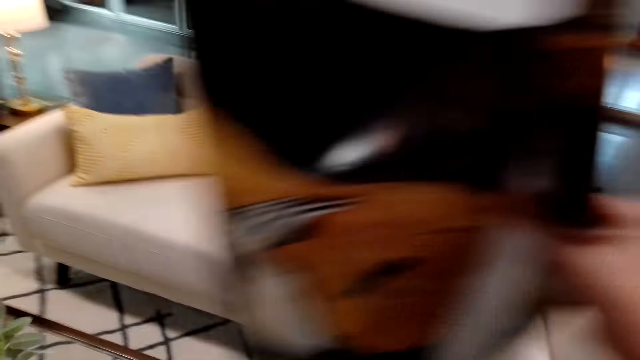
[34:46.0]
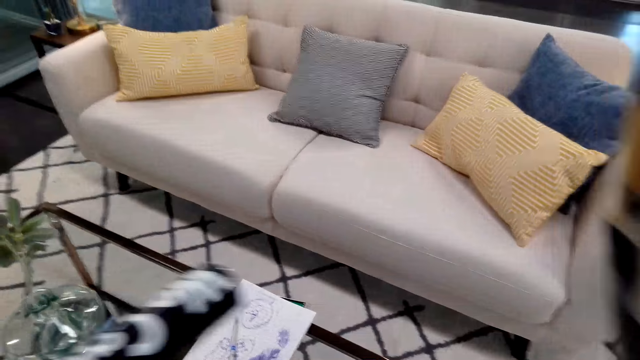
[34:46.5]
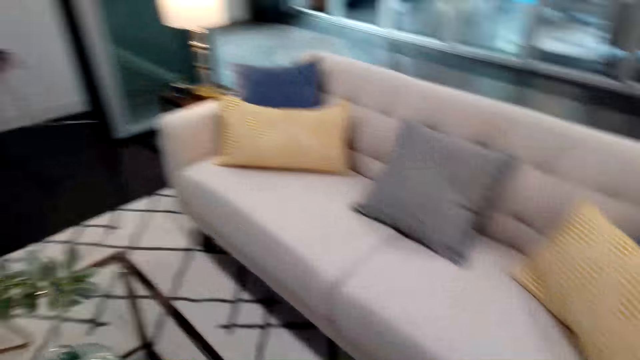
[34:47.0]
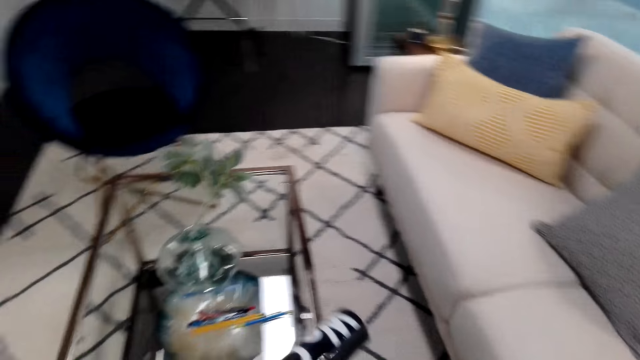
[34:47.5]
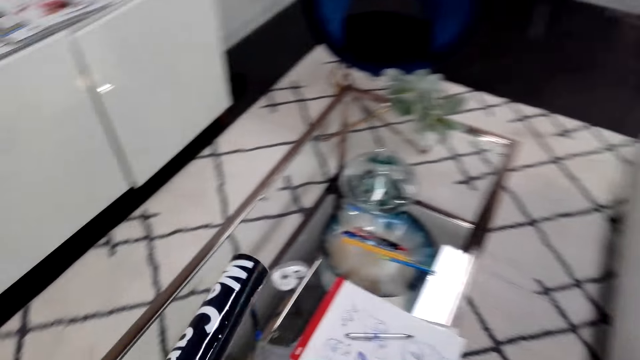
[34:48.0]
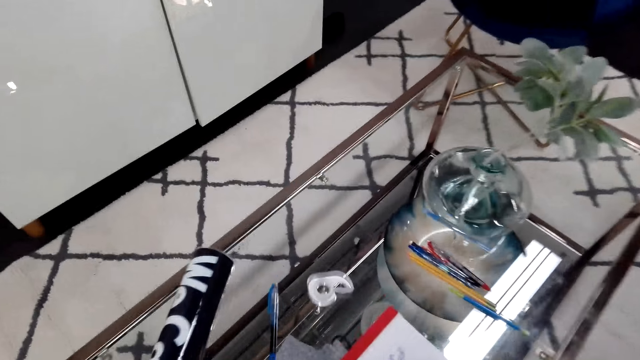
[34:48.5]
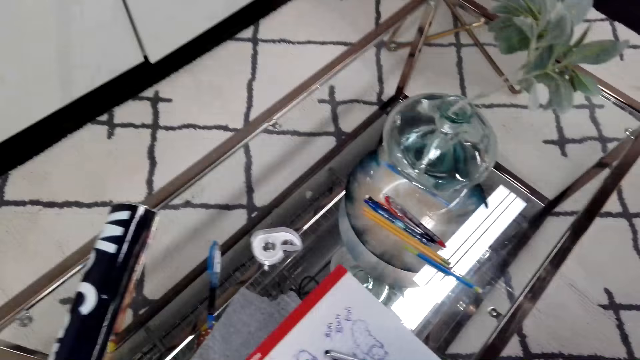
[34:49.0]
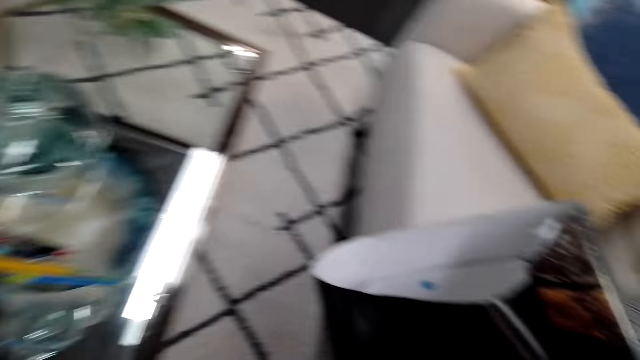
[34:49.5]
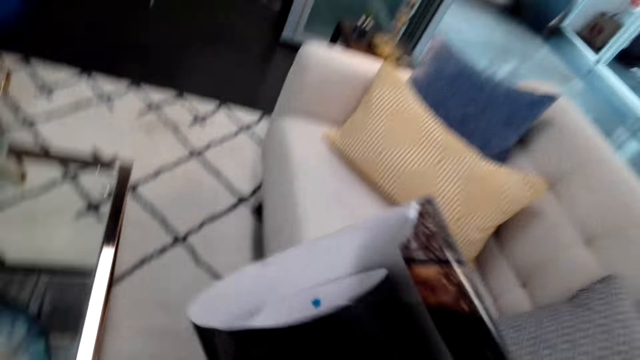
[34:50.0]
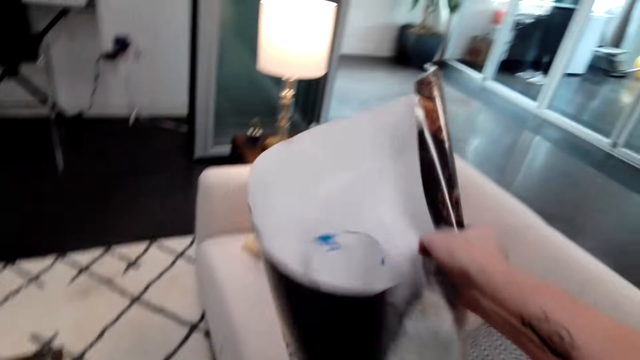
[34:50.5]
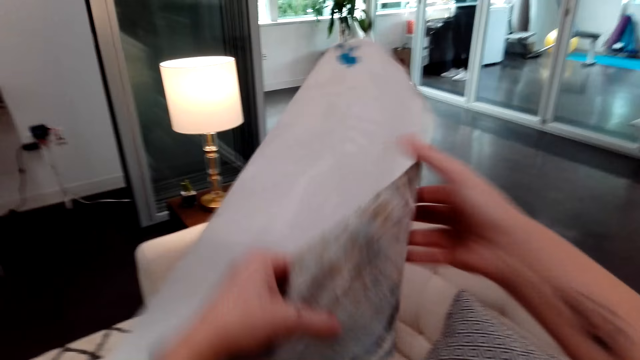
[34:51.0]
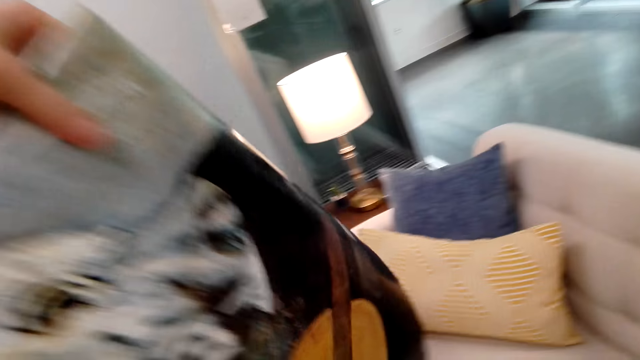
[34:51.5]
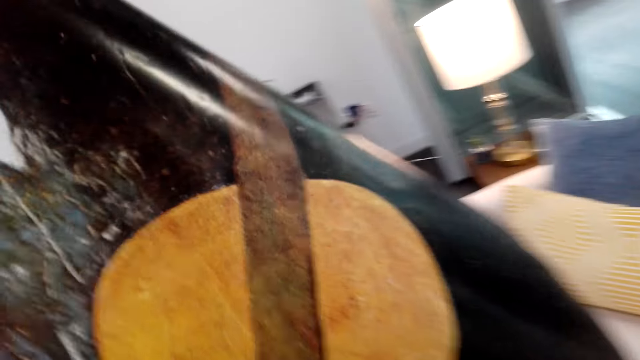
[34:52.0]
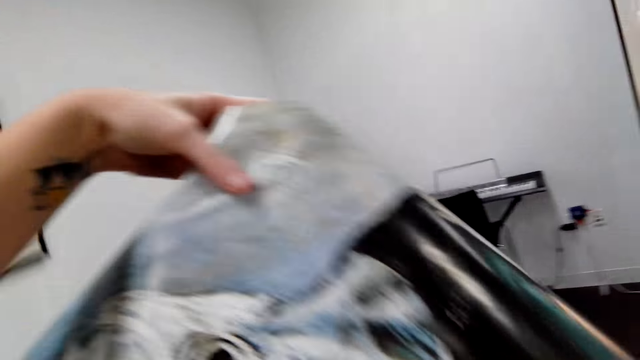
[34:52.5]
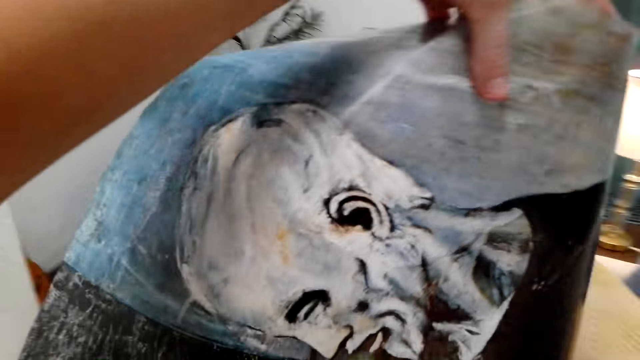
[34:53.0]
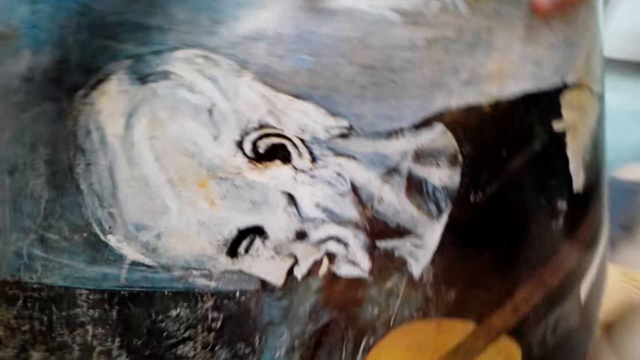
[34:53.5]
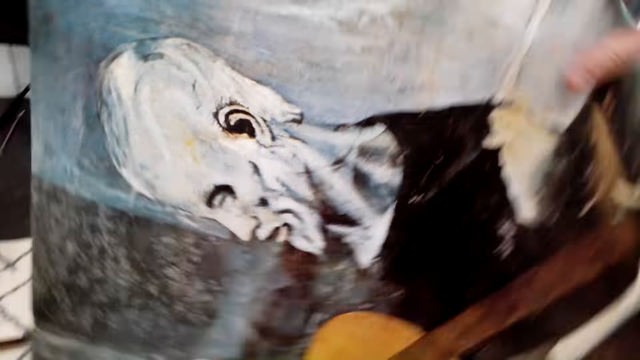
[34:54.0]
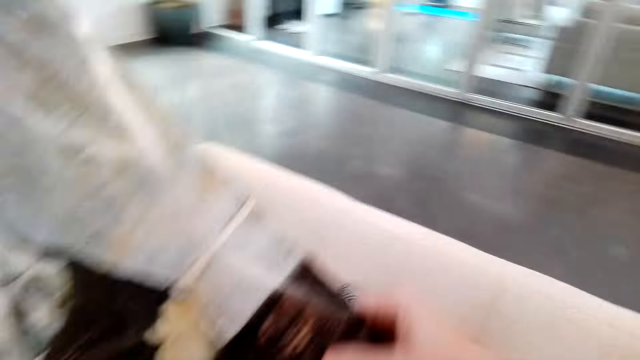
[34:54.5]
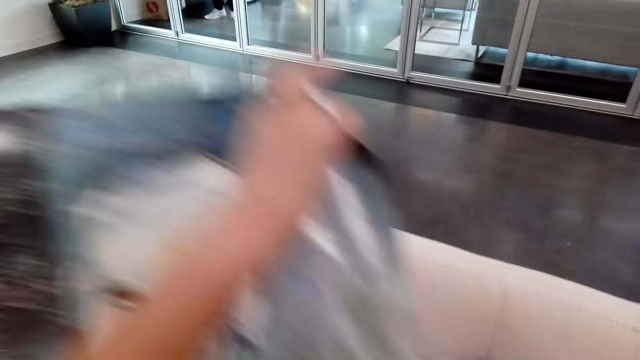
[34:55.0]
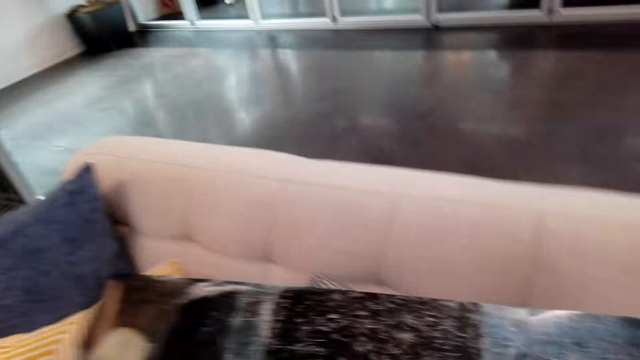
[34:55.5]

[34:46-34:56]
The camera wearer looks around and walks around. They put a canvas or chart on the table and turn the canvas. A man stands in the other room. The camera wearer unfolds the chart and looks at the chart. The man stands in the other room again.

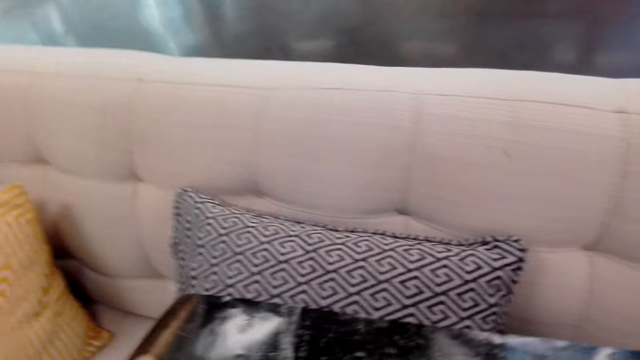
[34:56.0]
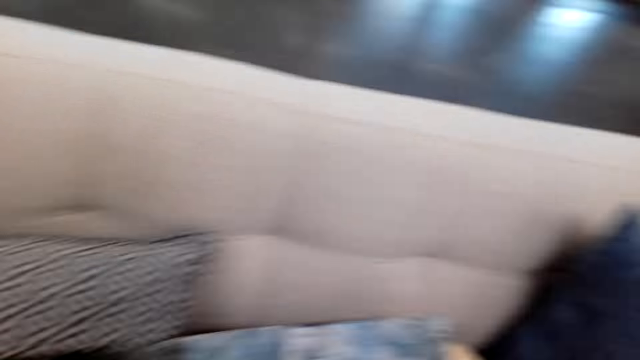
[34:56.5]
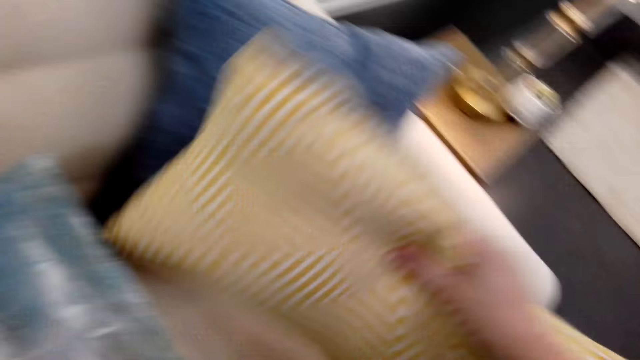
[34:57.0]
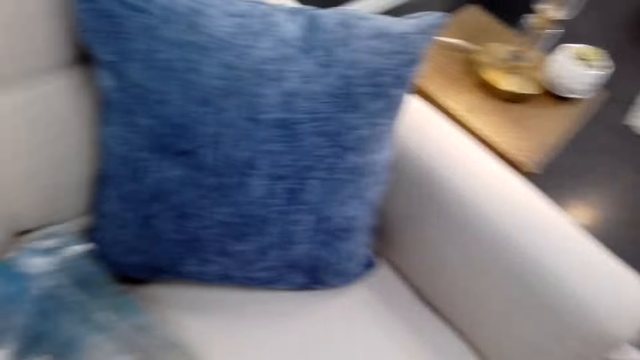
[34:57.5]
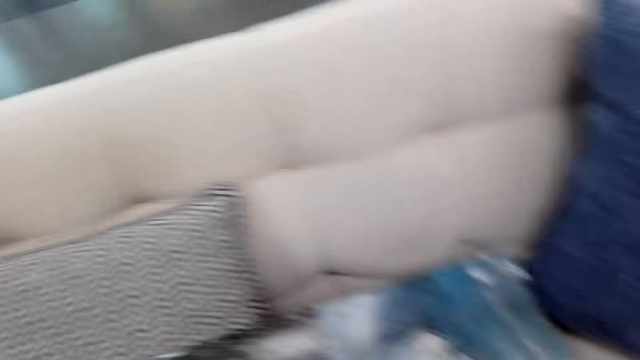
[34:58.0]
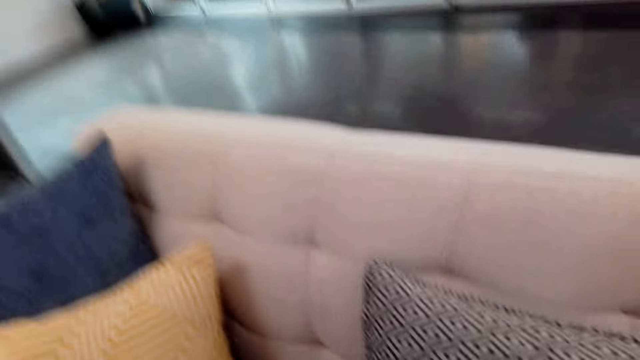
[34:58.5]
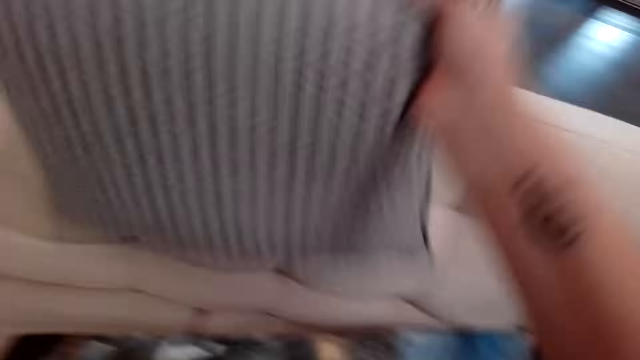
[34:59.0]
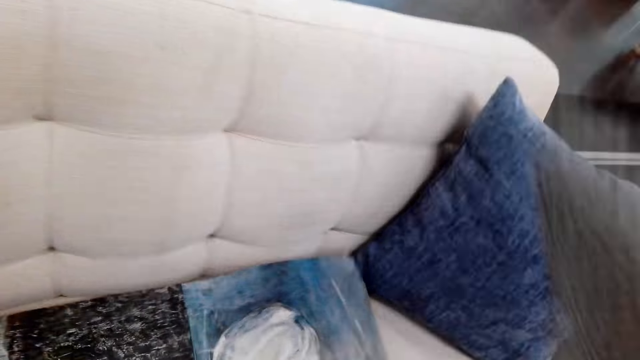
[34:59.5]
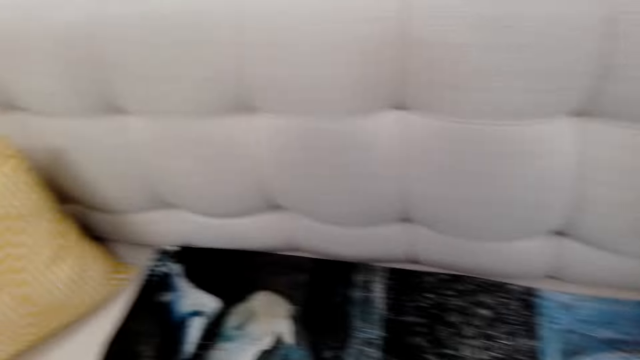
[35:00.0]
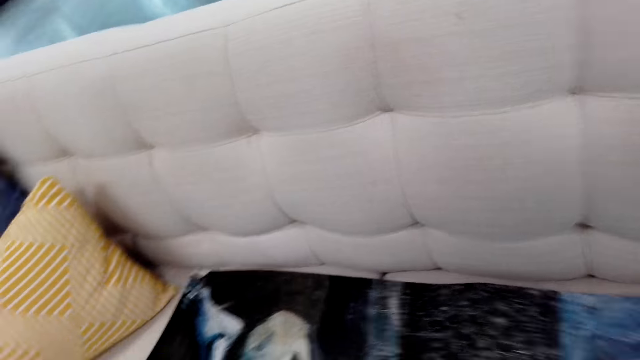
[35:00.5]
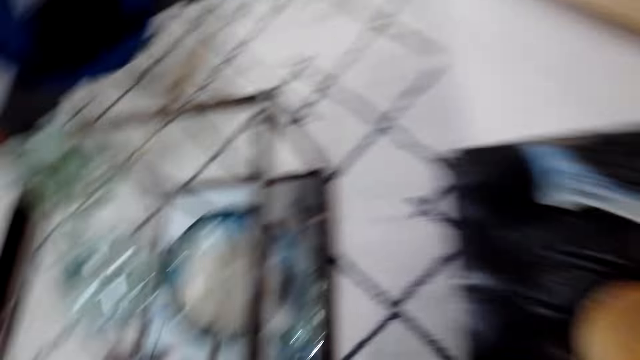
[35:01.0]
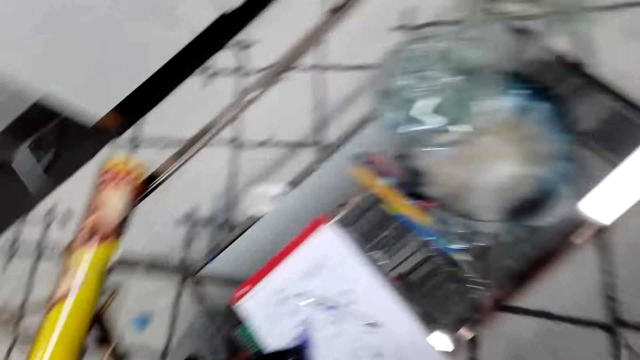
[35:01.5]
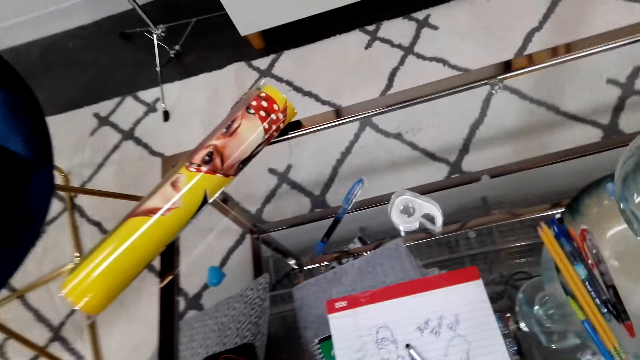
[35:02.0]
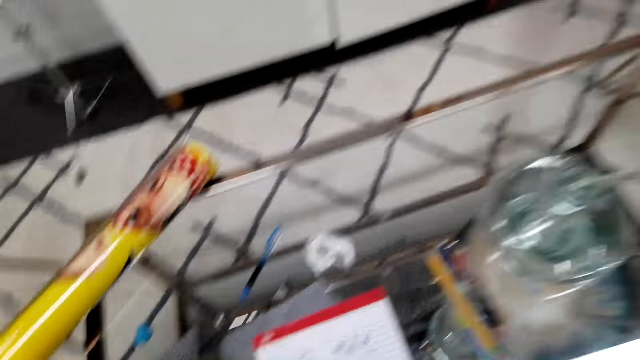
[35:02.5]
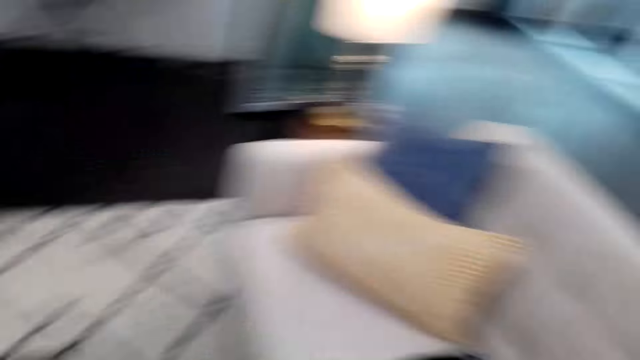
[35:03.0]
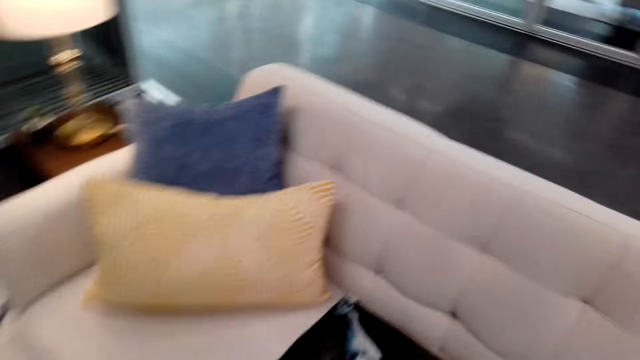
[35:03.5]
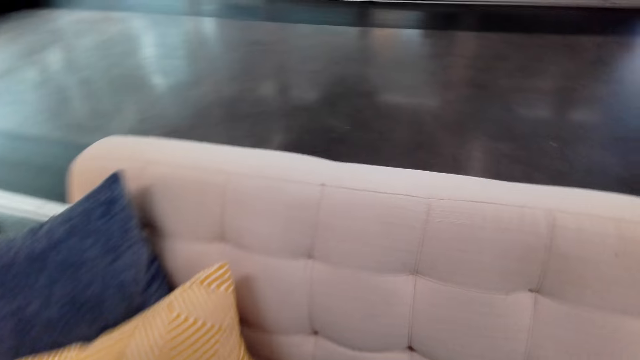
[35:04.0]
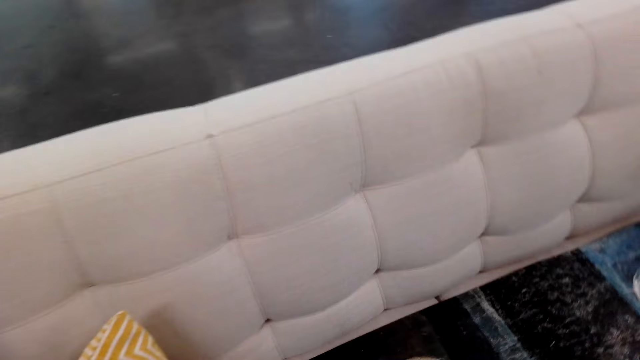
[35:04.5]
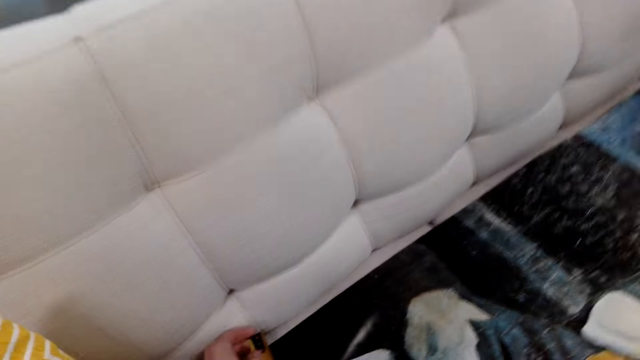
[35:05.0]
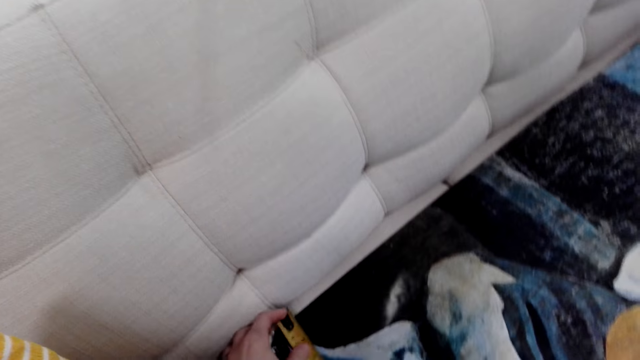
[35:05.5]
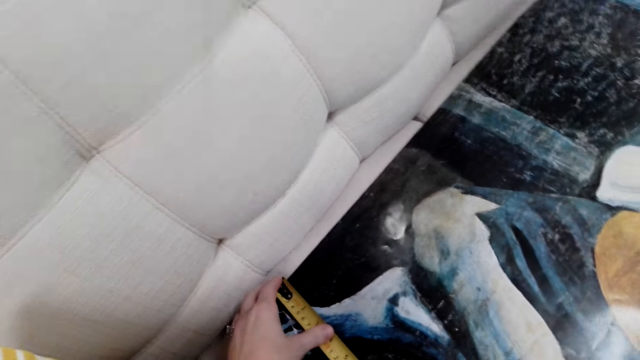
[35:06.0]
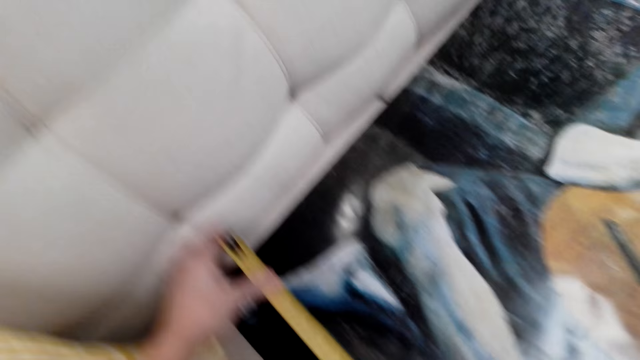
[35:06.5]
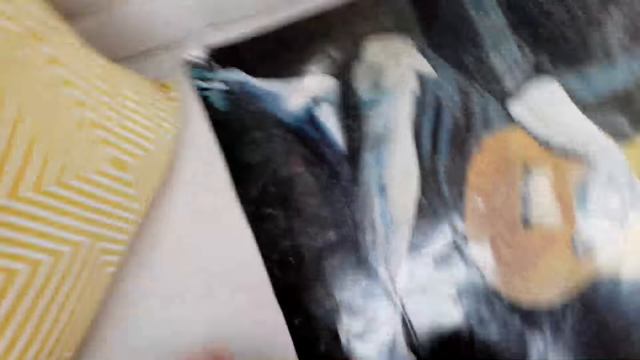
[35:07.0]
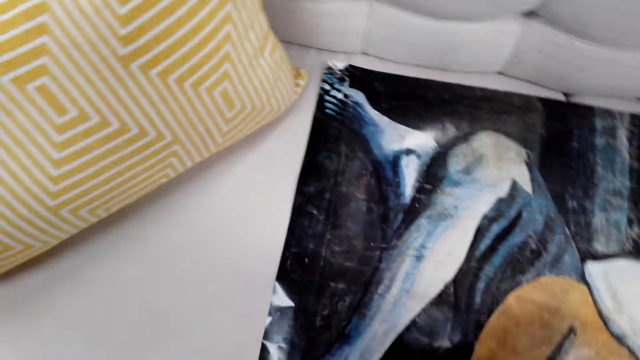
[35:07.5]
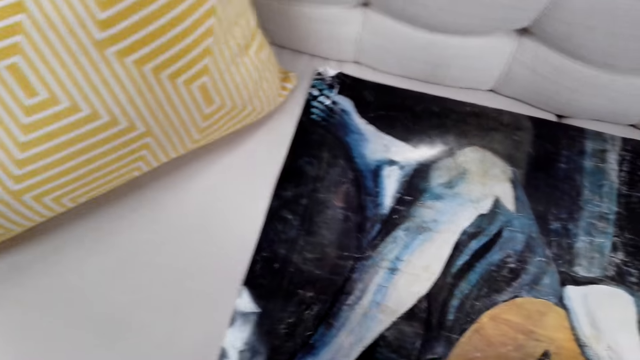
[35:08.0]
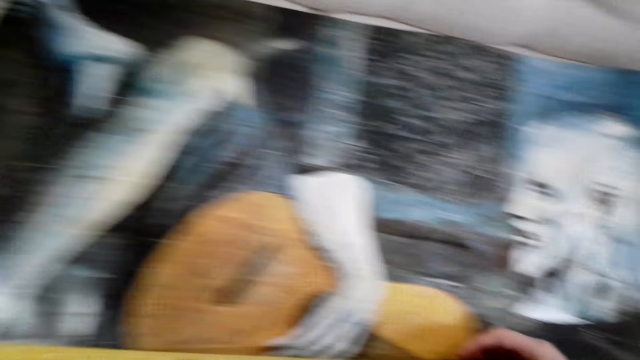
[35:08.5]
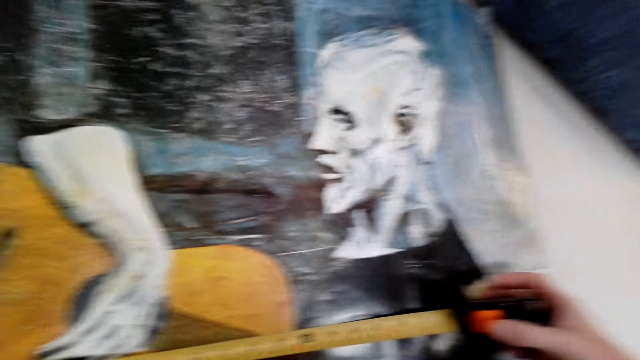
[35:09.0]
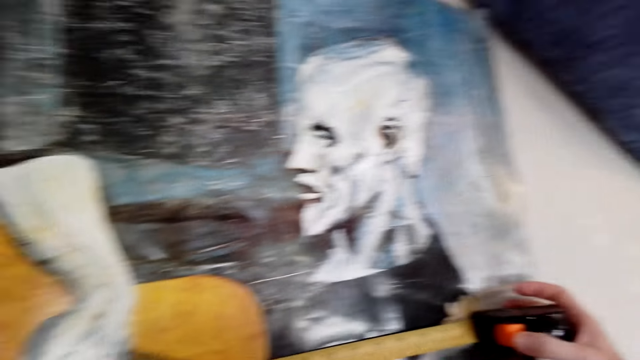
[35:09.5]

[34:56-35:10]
The camera wearer puts a canvas on the couch. They pick a pillow on the couch. They look around. They pick a pillow on the couch. They look around. They measure the canvas with a tape measure. They move around. They measure the canvas with the tape measure. They look around.
